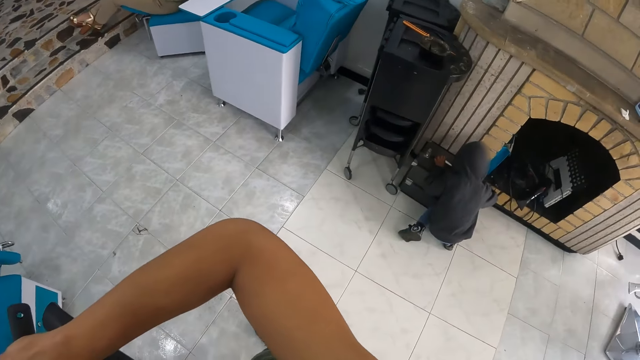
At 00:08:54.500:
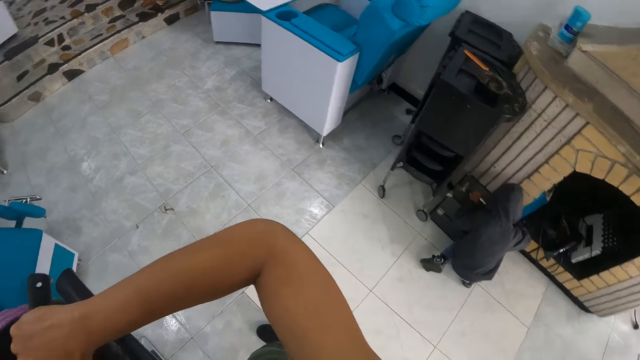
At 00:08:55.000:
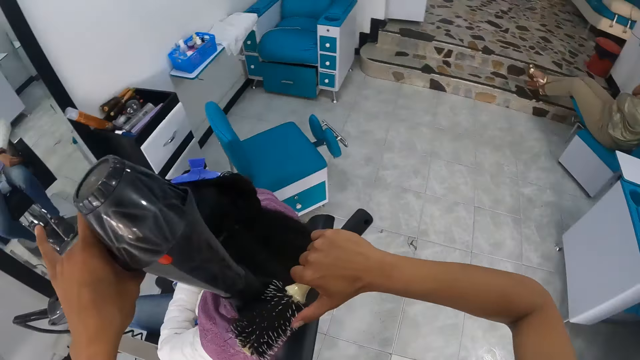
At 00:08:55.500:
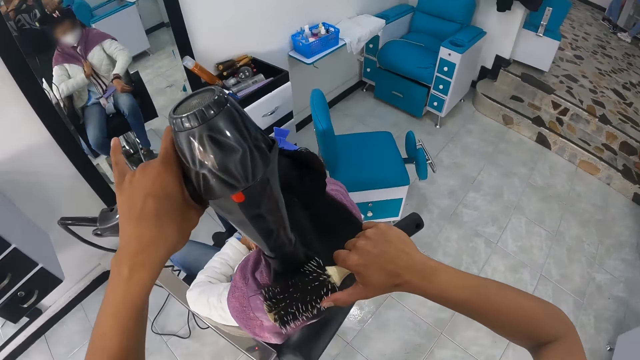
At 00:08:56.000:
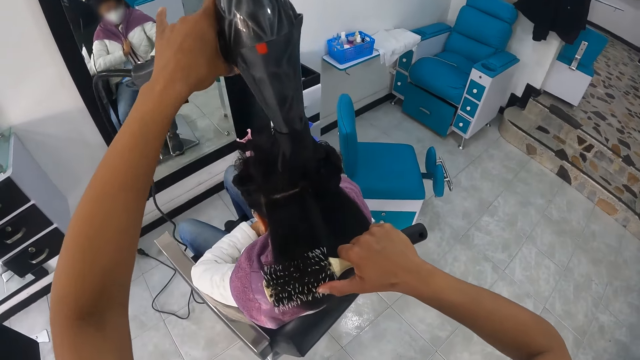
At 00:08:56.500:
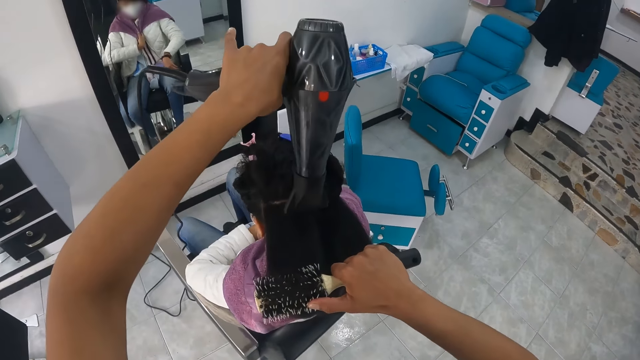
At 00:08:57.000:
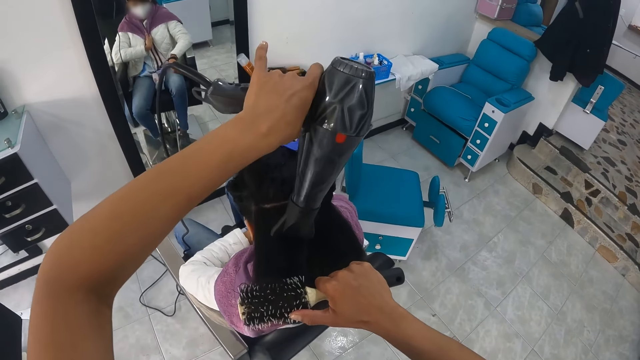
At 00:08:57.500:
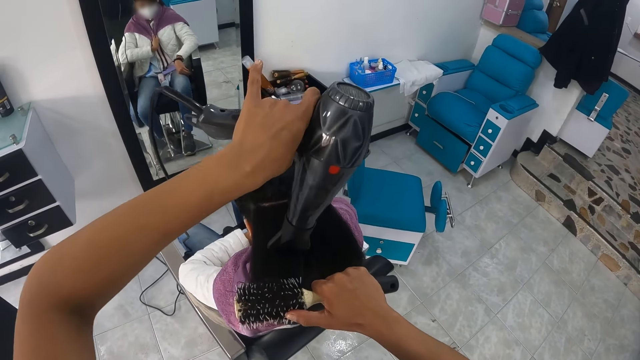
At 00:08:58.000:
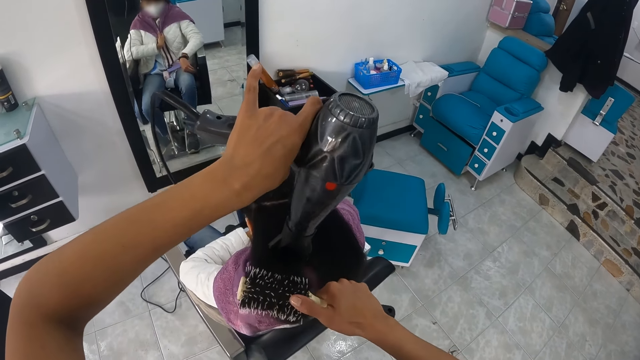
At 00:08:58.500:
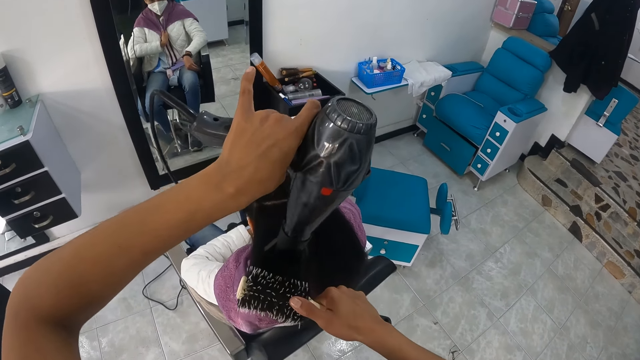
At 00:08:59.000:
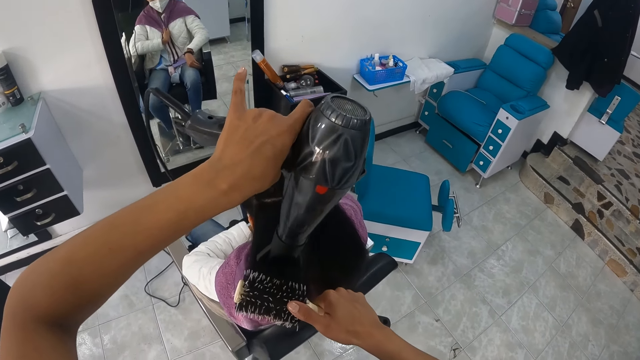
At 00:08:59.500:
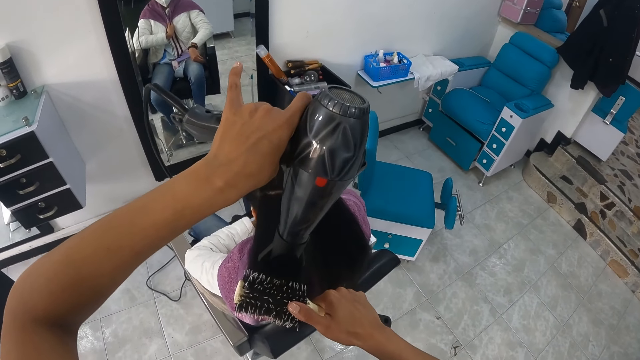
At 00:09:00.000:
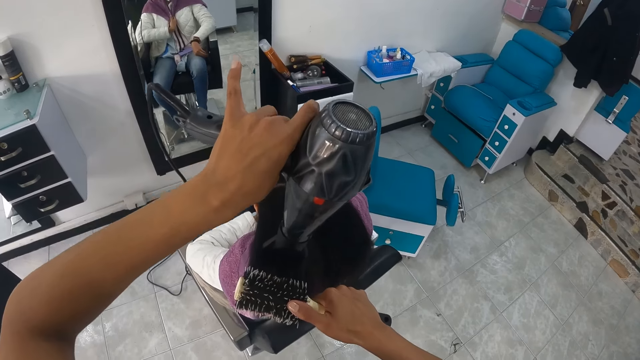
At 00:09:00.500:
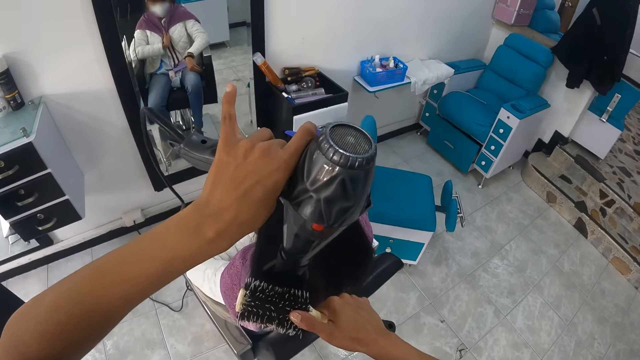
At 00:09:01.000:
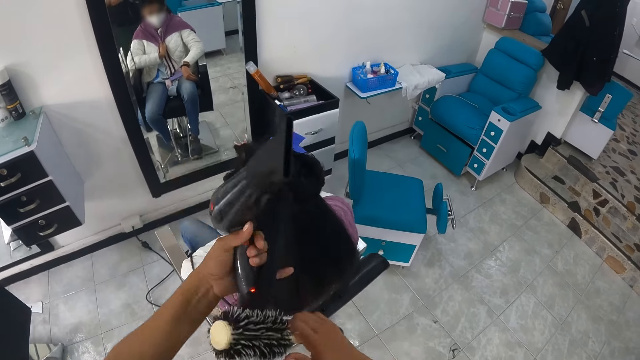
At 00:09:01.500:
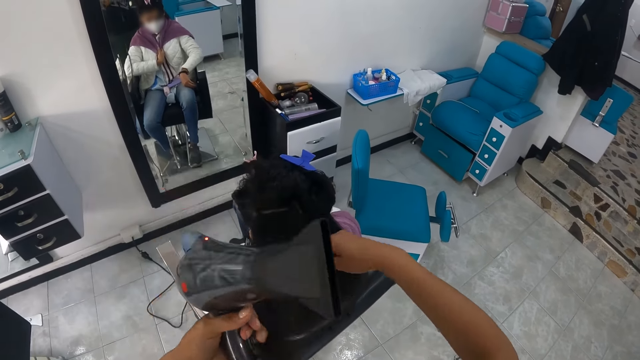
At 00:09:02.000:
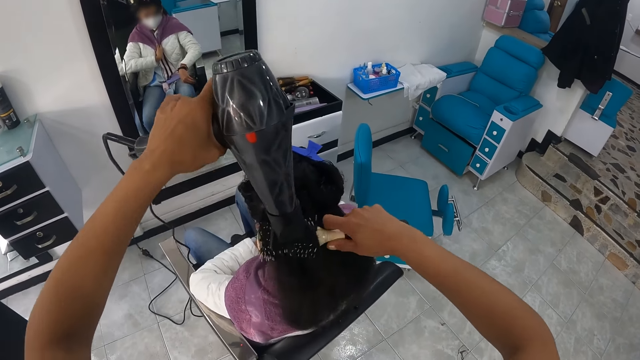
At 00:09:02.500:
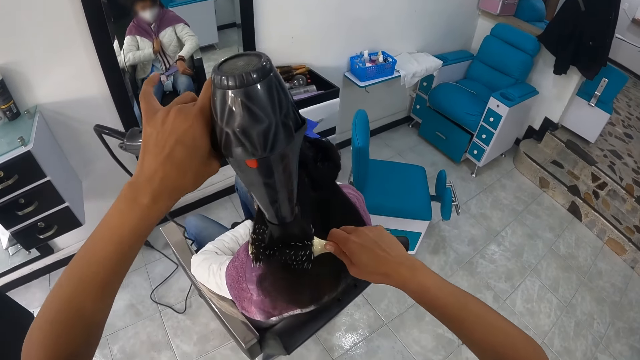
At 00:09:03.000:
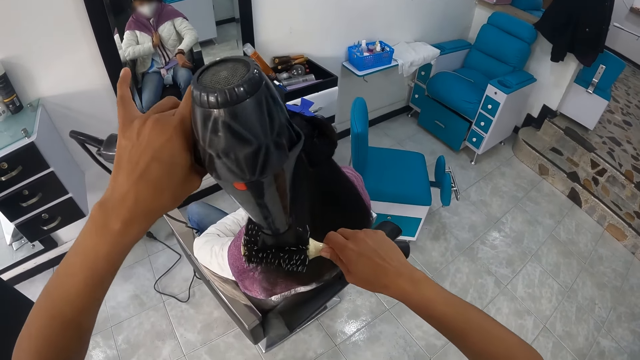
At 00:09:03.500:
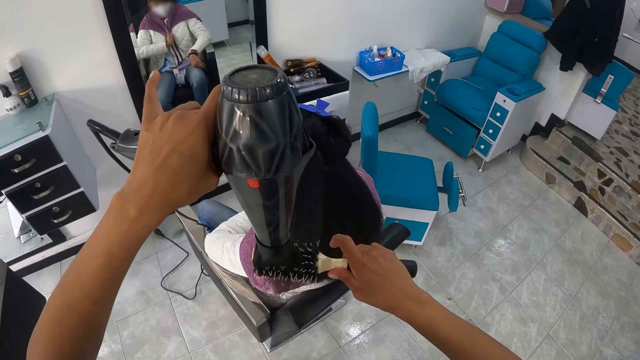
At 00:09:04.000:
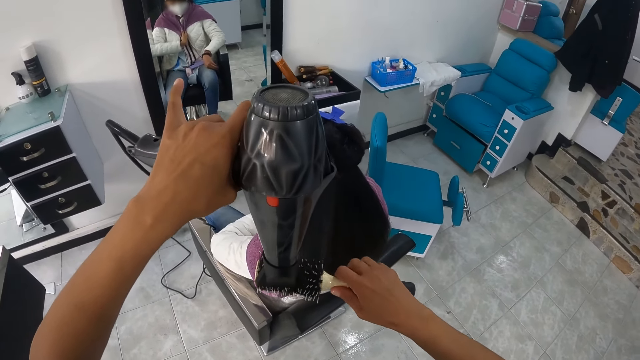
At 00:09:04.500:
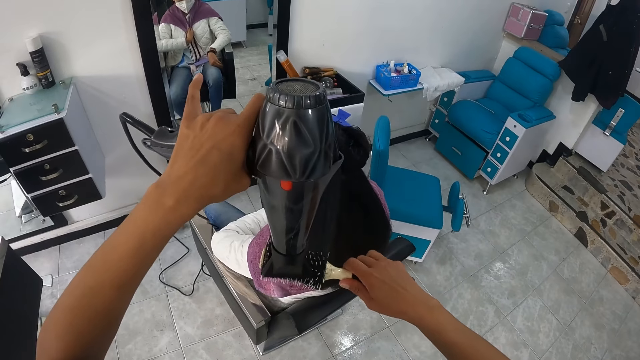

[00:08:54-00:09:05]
The camera wearer looks at the woman. She pulls the portion of the hair of the woman from the round brush in her right hand with her left hand. She holds the blow dryer. She straightens a portion of the hair of the woman from her left hand with the round brush in her right hand. She holds the hair with the comb. She uses the hair dryer in her left hand on the portion of the hair of the woman.

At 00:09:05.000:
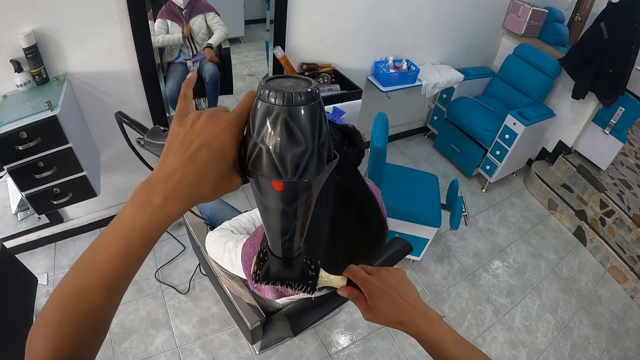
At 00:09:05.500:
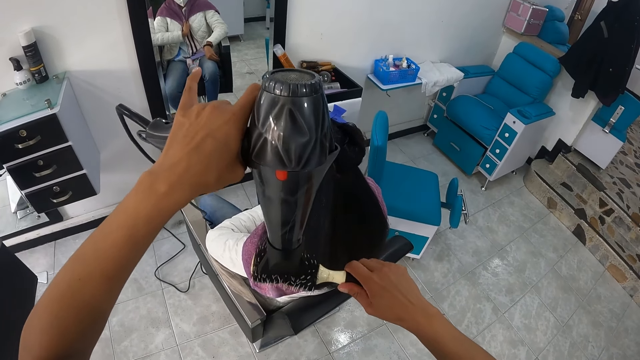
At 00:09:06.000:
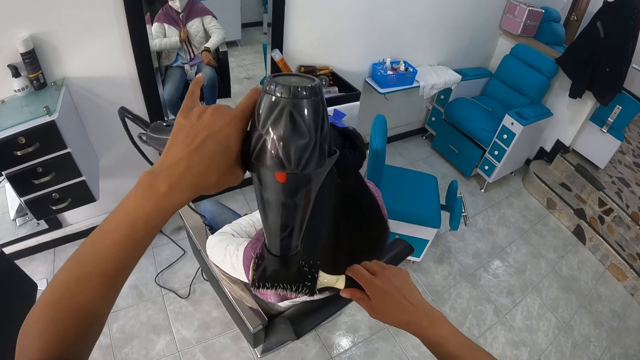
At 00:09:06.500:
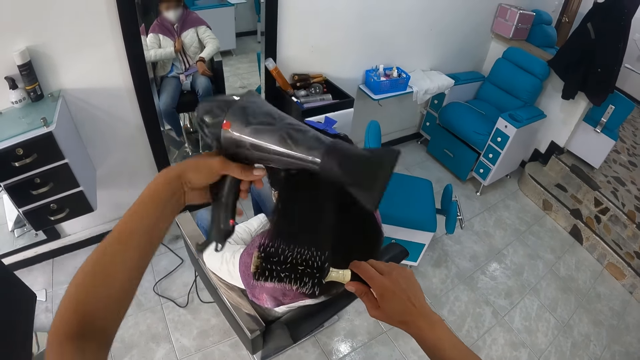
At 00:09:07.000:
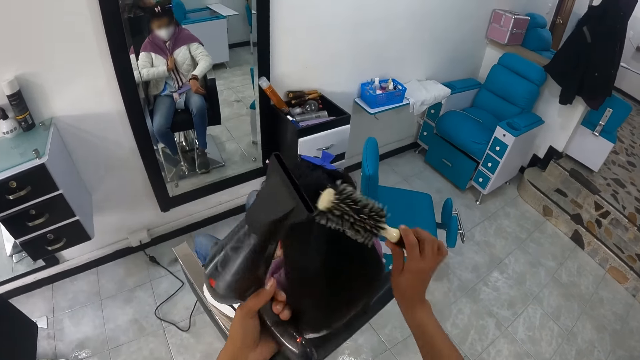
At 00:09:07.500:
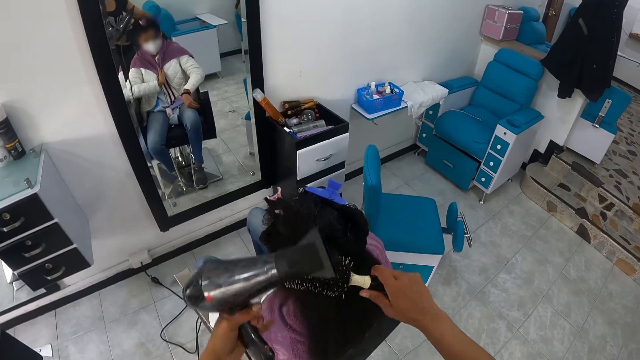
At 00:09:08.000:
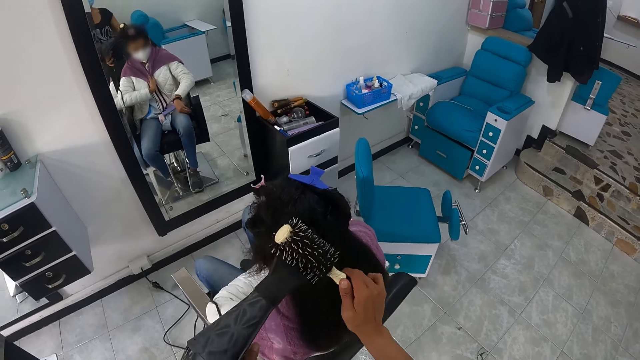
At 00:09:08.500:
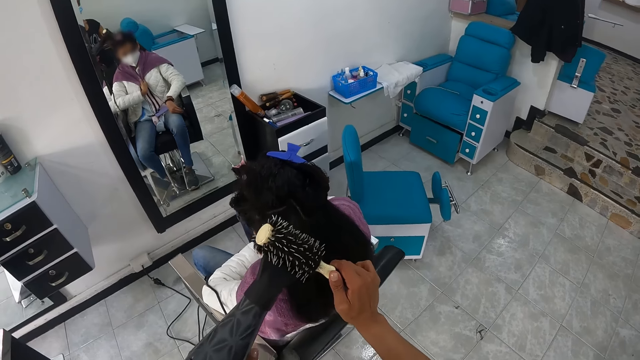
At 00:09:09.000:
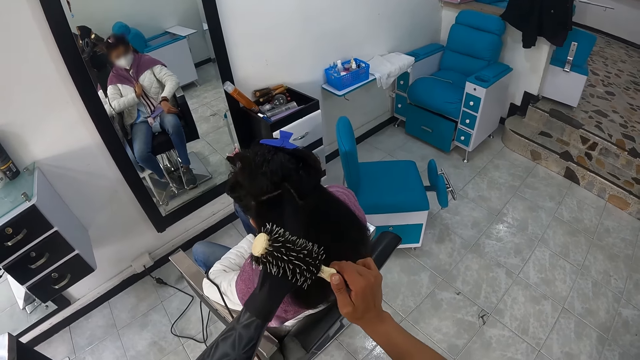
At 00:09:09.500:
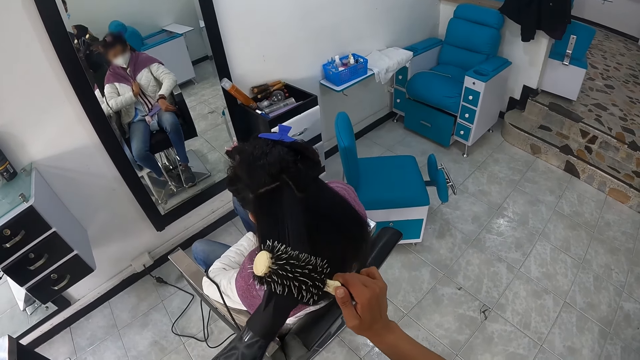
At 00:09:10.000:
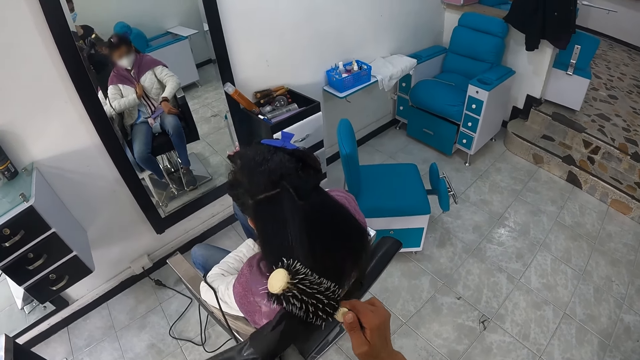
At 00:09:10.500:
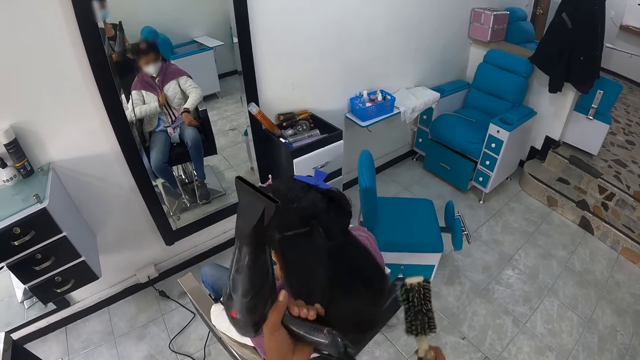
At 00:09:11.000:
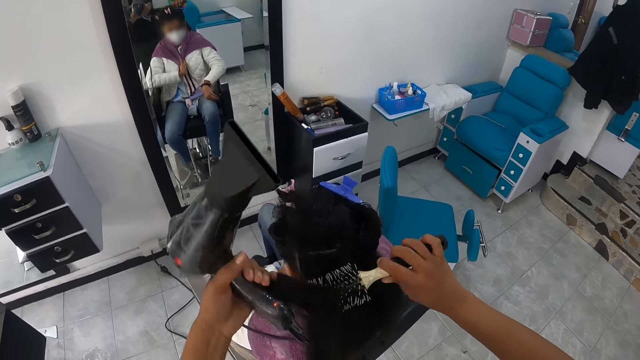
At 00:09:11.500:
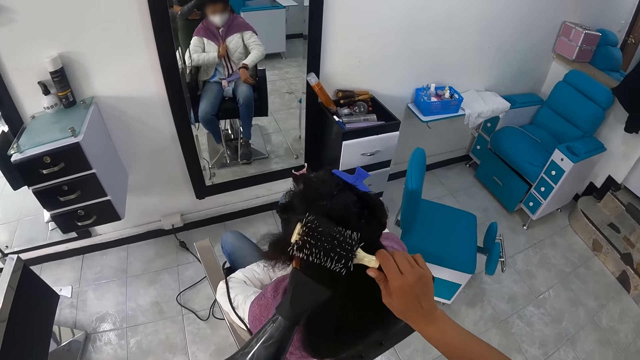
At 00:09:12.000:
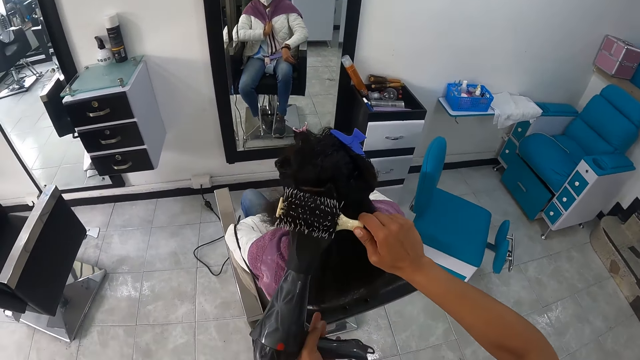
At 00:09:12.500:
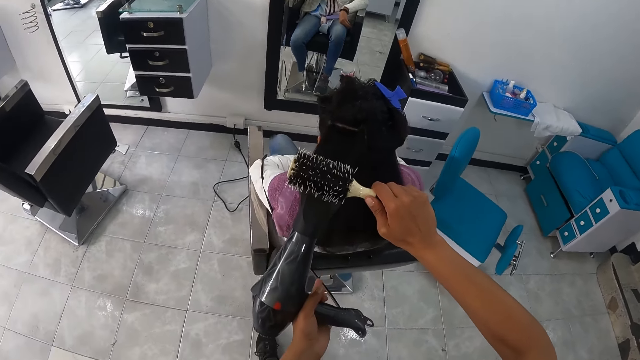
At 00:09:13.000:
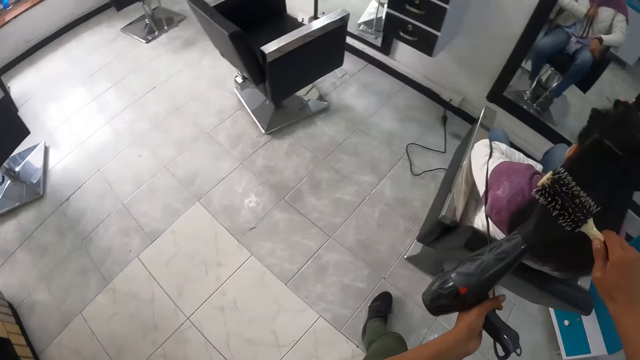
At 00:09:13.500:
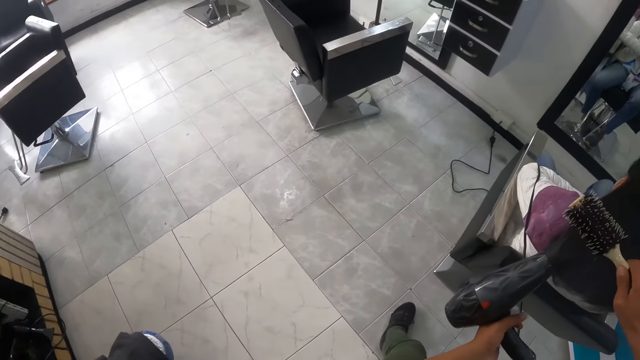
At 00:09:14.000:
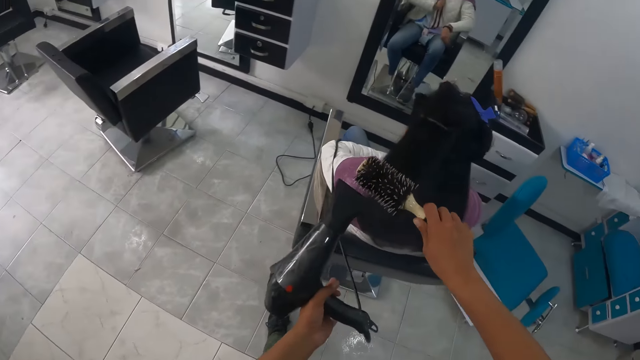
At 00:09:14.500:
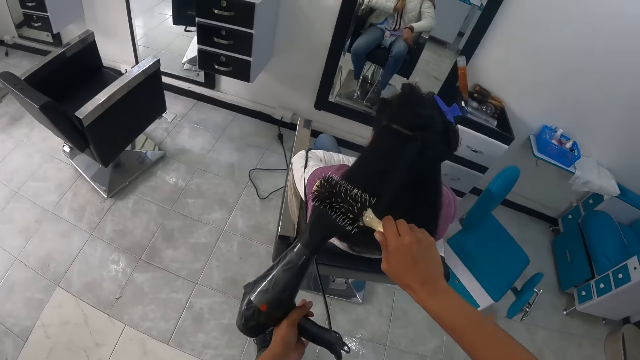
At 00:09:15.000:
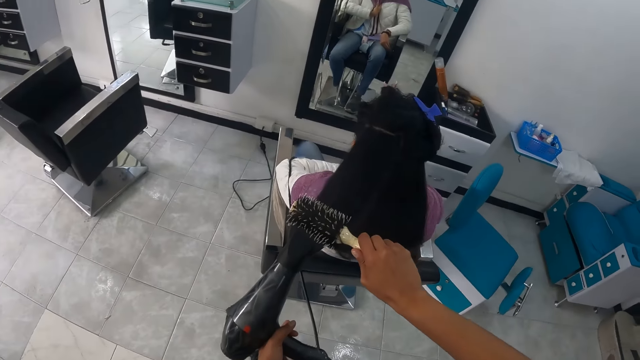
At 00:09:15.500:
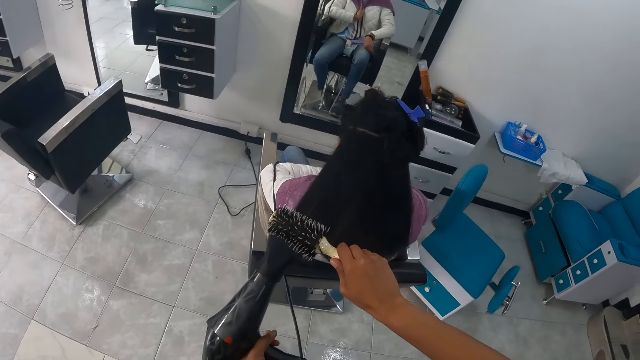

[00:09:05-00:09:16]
The camera wearer pulls the portion of the hair of the woman from the round brush in her right hand with her left hand. She holds the blow dryer. She straightens a portion of the hair of the woman from her left hand with the round brush in her right hand. She holds the hair with the comb. She uses the hair dryer in her left hand on the portion of the hair of the woman. She pulls the portion of the hair of the woman from the round brush in her right hand with her left hand. She holds the blow dryer. She straightens a portion of the hair of the woman from her left hand with the round brush in her right hand. She holds the hair with the comb. She uses the hair dryer in her left hand on the portion of the hair of the woman.
